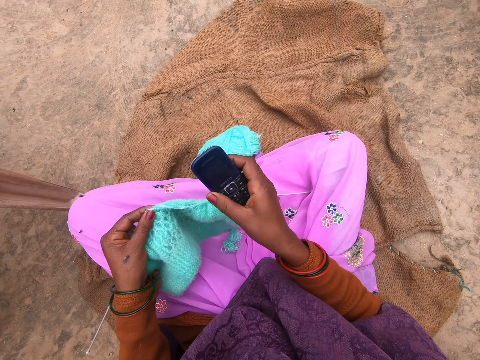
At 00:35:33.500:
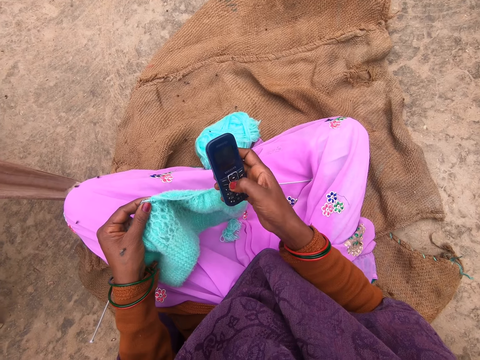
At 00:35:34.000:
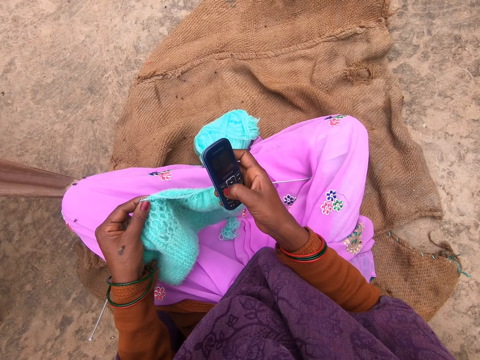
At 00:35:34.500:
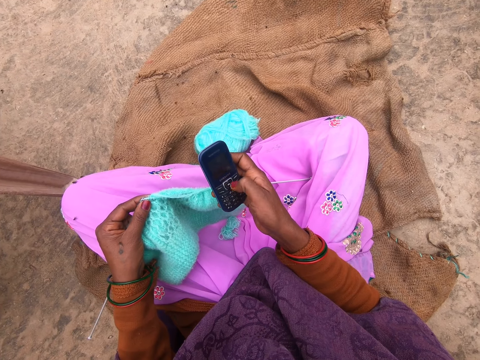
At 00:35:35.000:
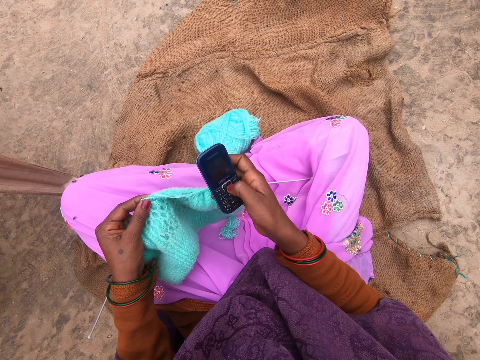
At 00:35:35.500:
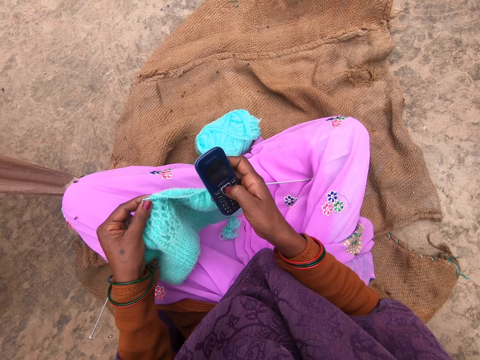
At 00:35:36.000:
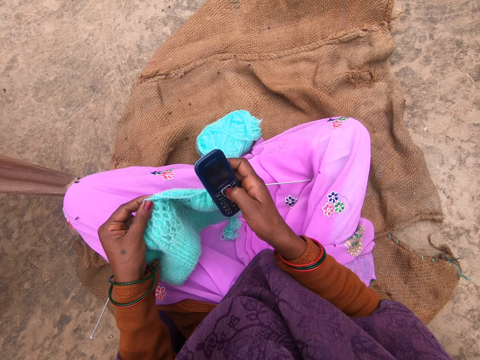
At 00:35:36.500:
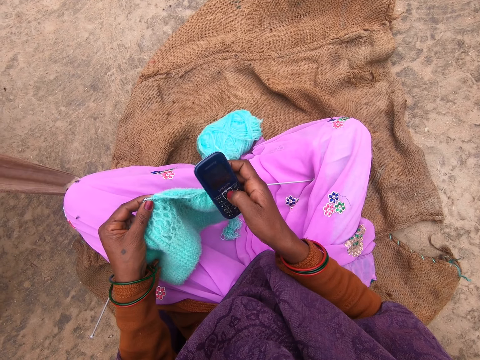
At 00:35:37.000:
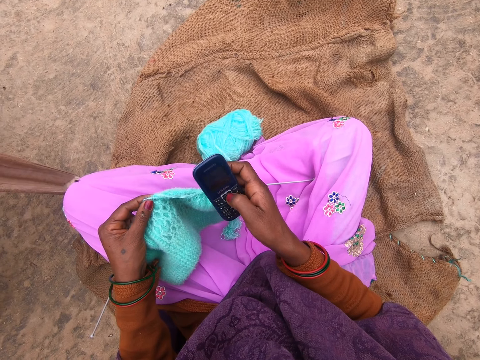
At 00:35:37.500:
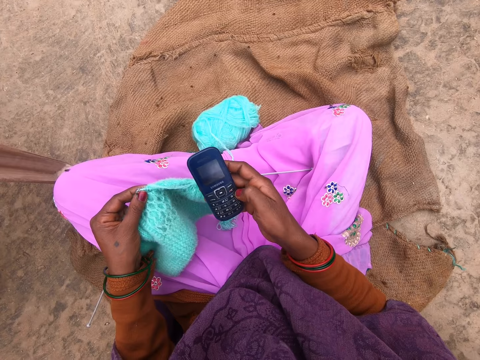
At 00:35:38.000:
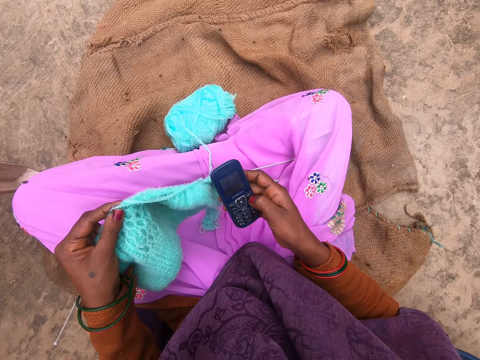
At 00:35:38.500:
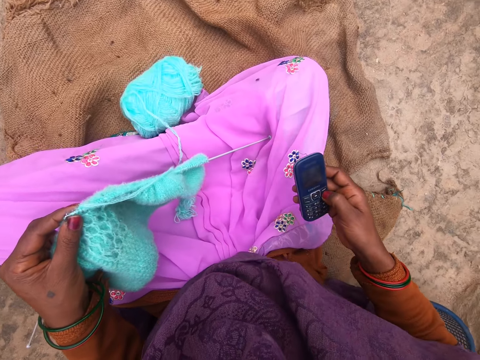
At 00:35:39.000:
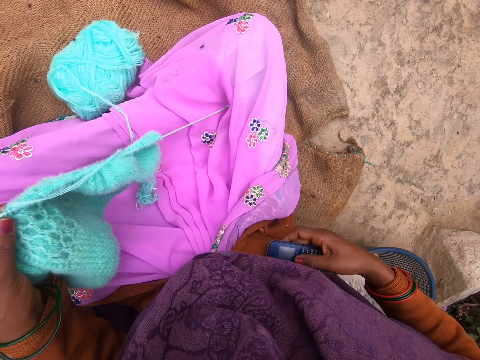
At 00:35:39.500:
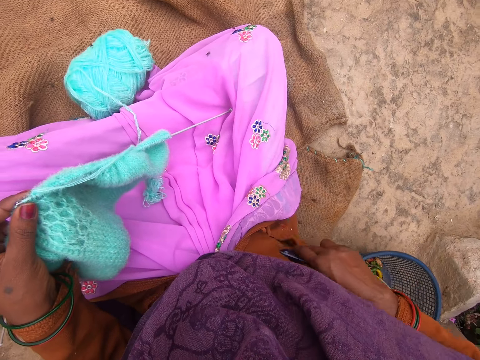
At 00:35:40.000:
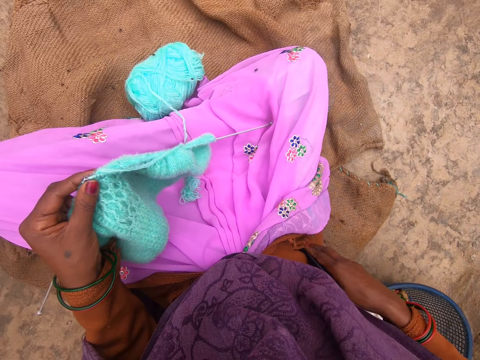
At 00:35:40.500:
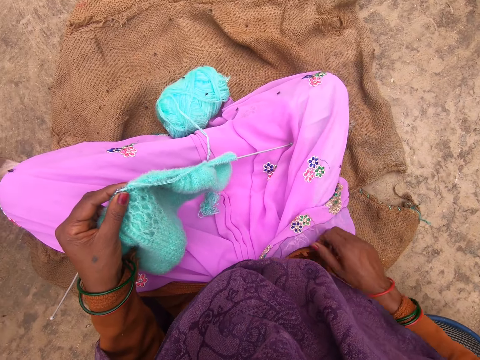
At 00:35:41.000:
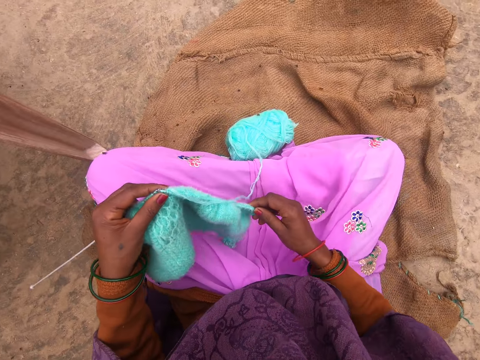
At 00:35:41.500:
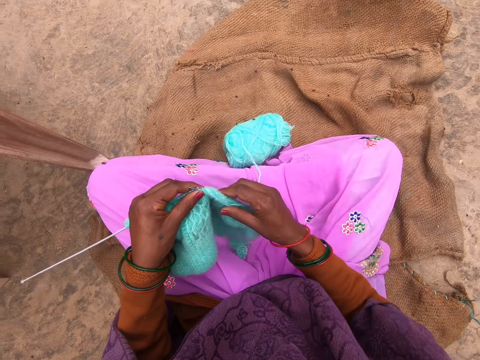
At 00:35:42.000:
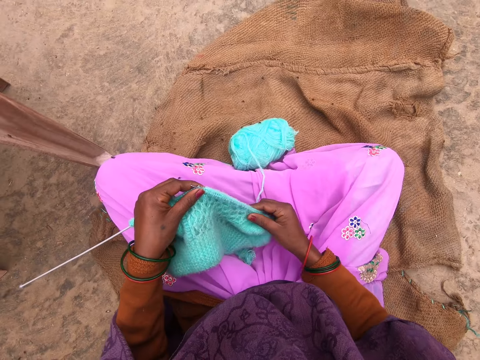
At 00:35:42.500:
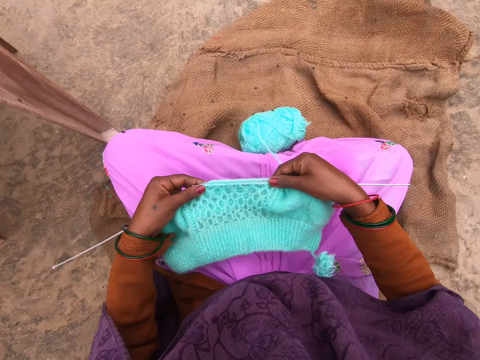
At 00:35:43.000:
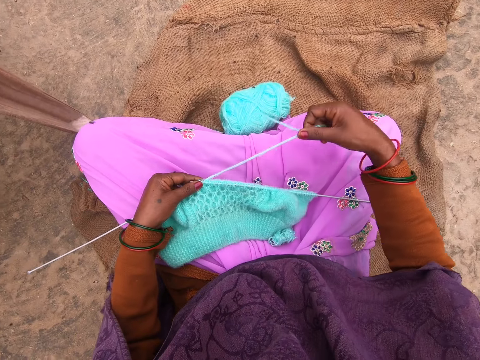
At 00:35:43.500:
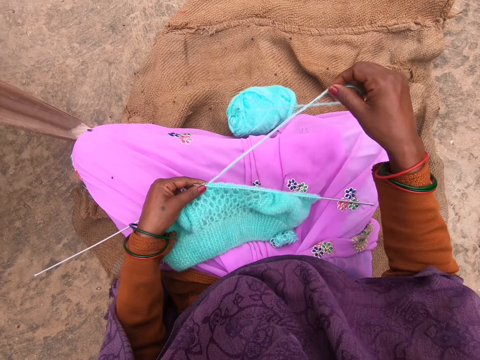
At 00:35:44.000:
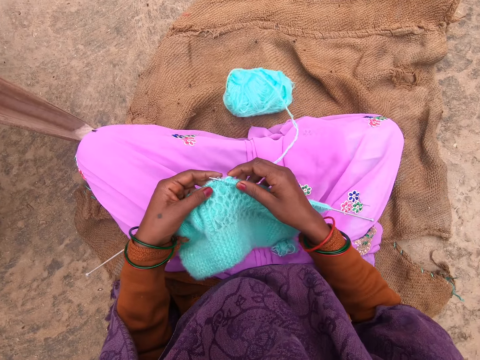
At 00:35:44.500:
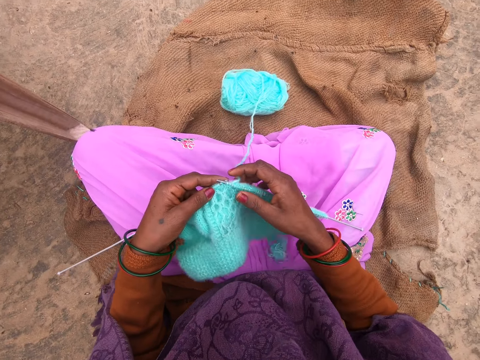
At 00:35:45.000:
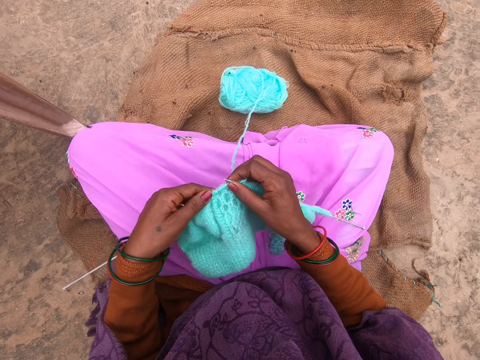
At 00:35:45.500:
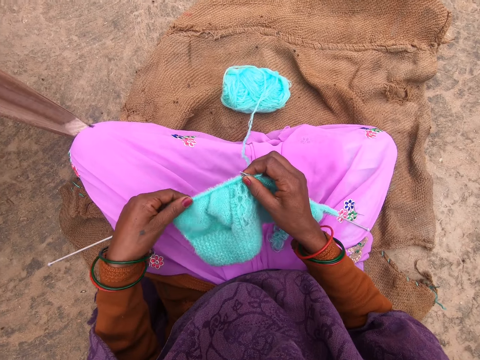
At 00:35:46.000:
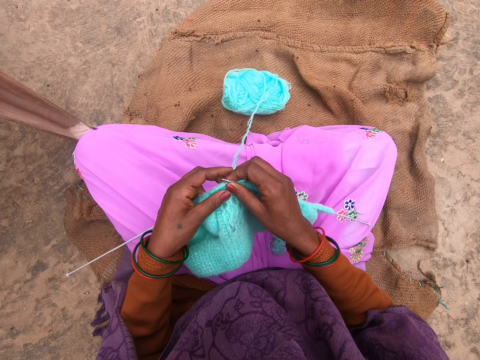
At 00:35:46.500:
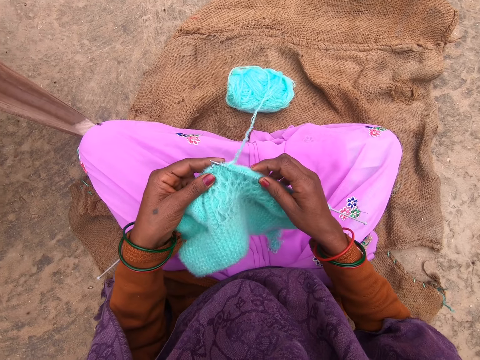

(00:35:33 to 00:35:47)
The camera wearer presses her phone. She presses the phone repeatedly. She puts her phone inside her pocket. She holds a needle, pulls a cloth, and puts the cloth on her lap. She pulls a thread.

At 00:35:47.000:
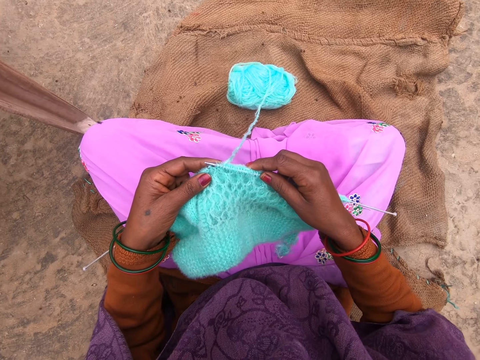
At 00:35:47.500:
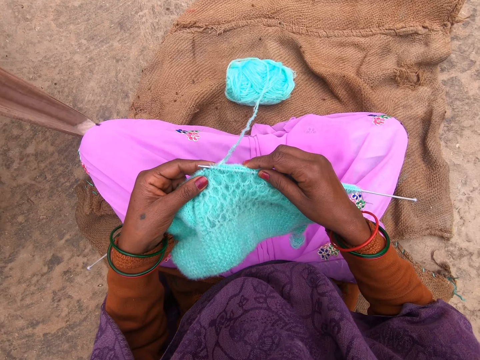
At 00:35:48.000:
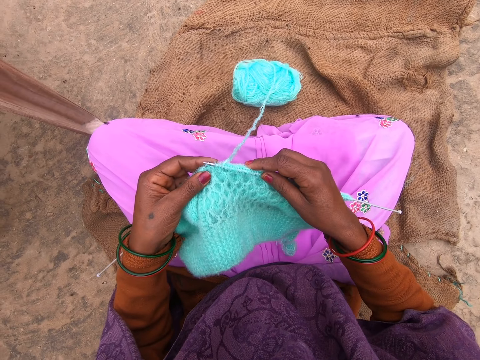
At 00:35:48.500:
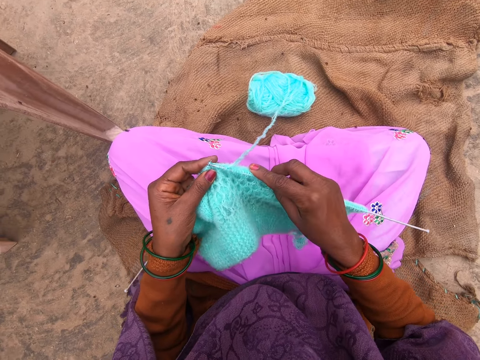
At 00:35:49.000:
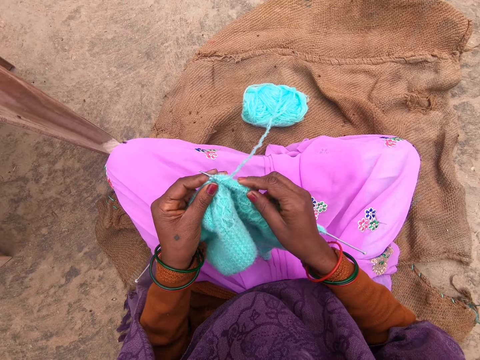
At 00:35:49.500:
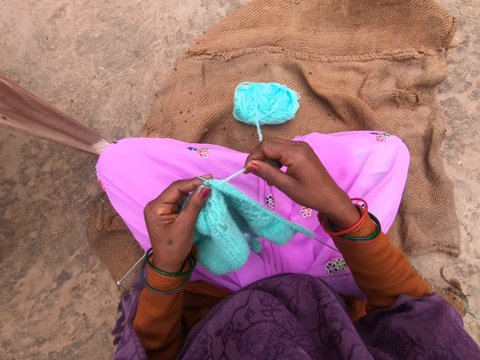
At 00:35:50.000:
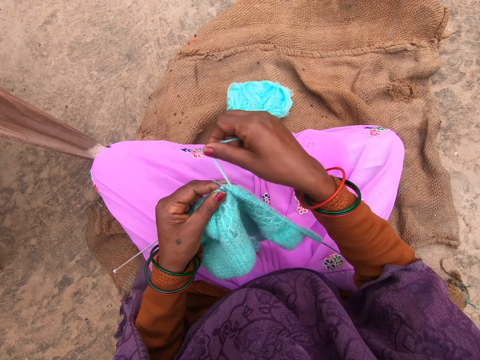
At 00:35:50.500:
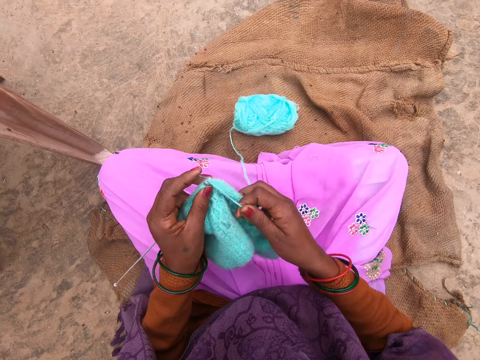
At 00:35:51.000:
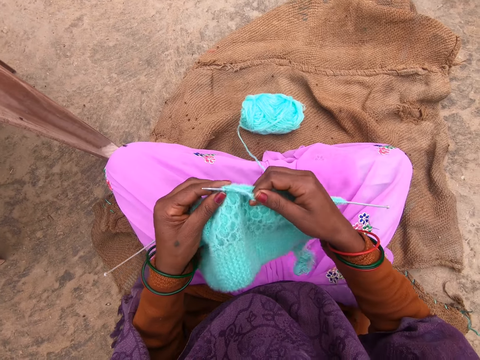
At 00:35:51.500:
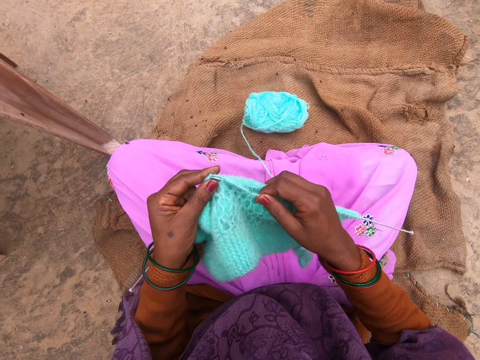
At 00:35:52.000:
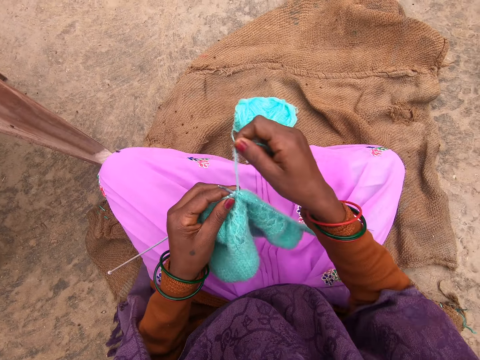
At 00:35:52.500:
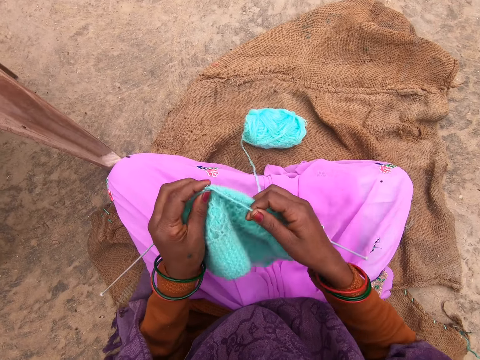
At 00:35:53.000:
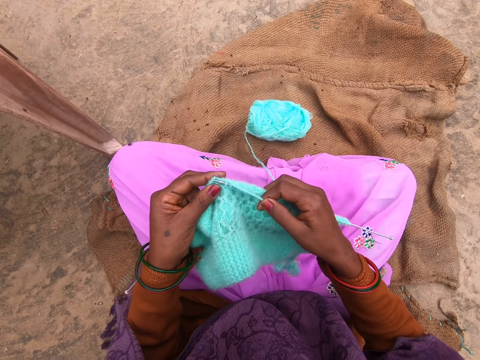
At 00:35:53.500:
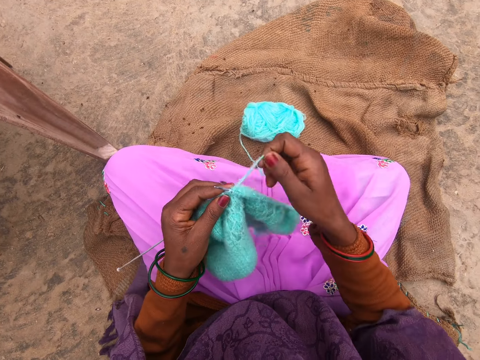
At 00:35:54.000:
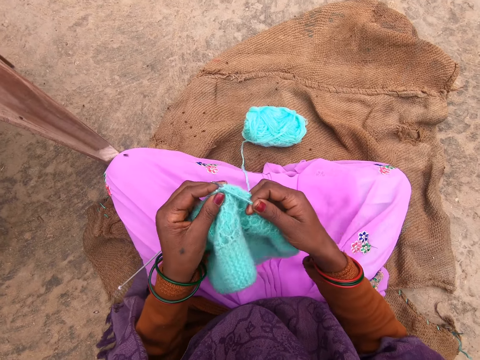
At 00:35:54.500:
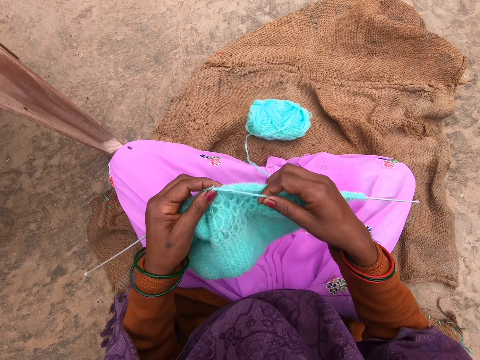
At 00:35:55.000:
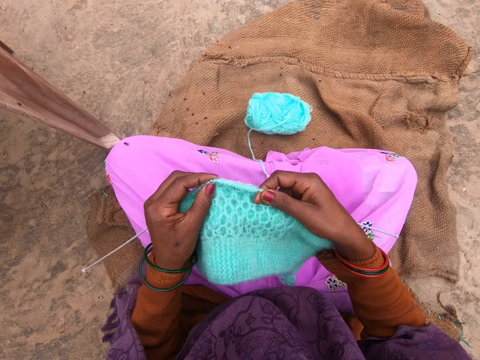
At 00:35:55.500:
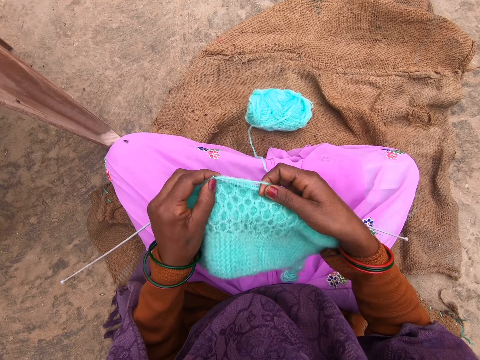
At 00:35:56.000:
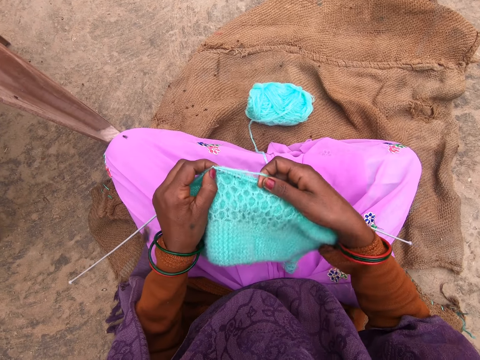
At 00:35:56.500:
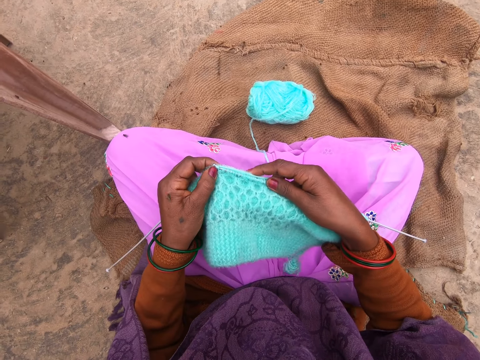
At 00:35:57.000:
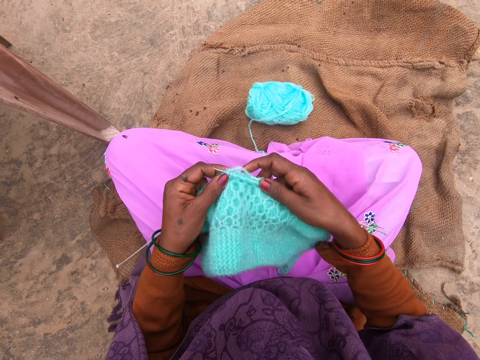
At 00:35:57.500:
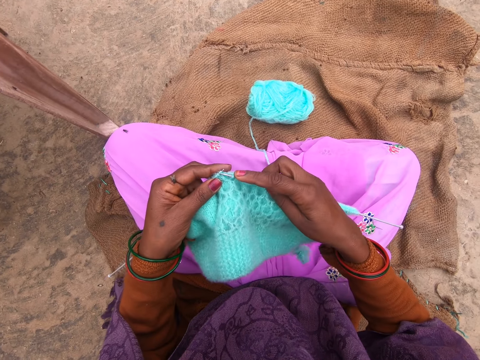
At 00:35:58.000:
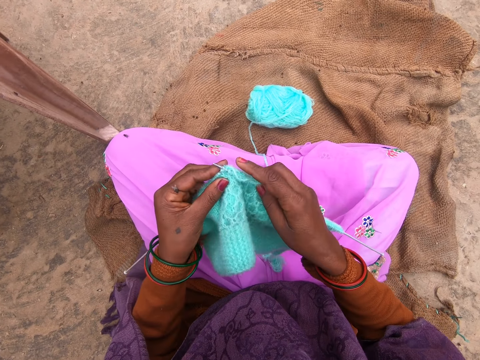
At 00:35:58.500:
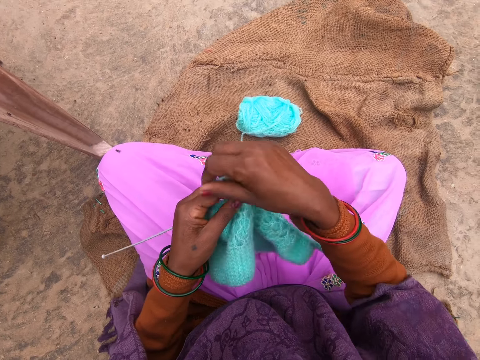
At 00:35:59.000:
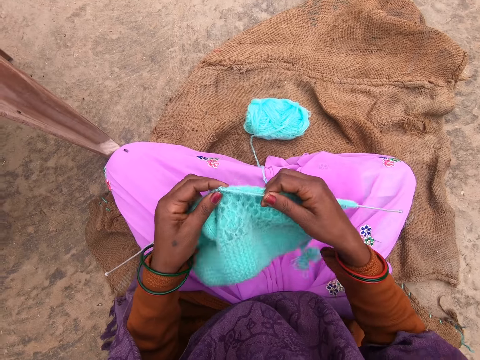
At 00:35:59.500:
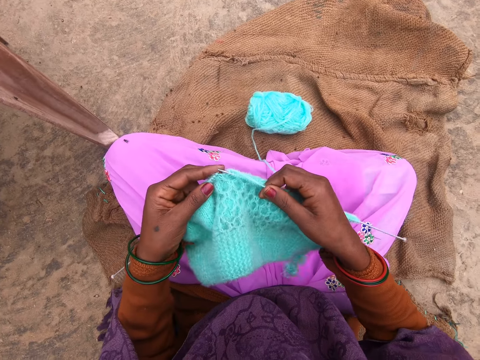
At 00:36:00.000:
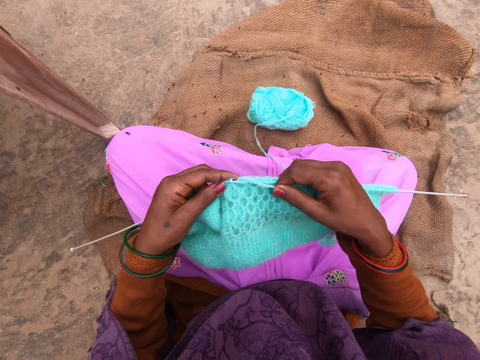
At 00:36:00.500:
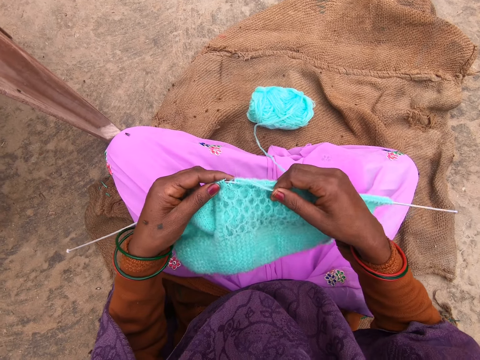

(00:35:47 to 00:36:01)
The camera wearer knits the thread with the knitting needles. They fold the thread on the needle. They knit using the needle. They fold the thread on the needle. They knit using the needle. They fold the thread on the needle. They knit using the needle. They knit again. They fold the thread on the needle. They knit using the needle.
